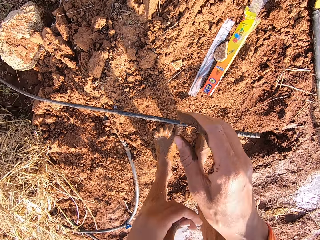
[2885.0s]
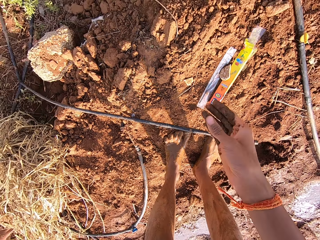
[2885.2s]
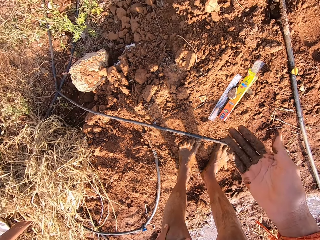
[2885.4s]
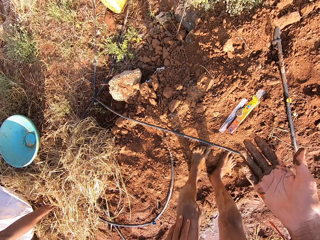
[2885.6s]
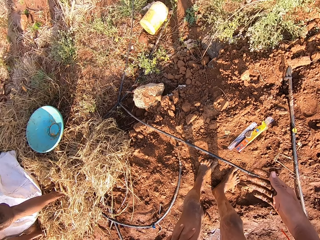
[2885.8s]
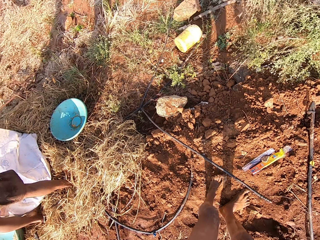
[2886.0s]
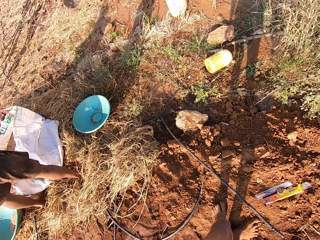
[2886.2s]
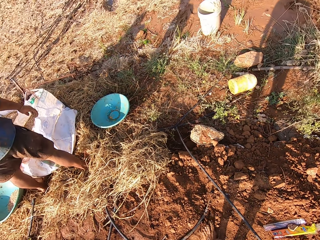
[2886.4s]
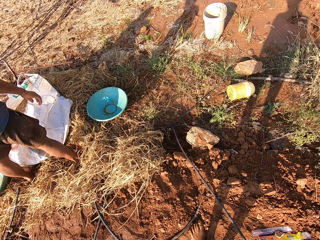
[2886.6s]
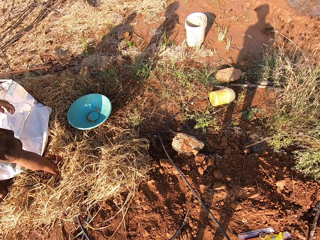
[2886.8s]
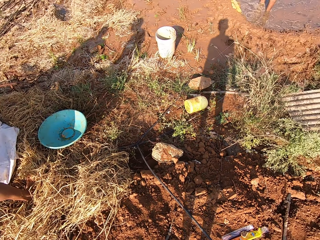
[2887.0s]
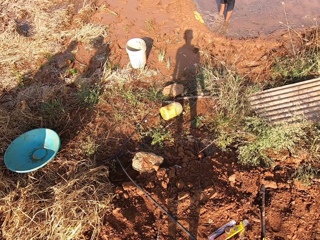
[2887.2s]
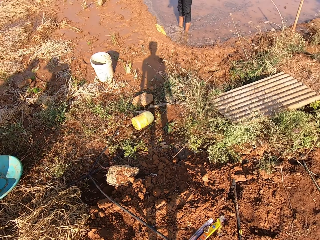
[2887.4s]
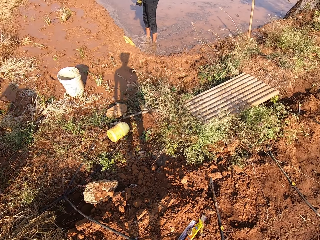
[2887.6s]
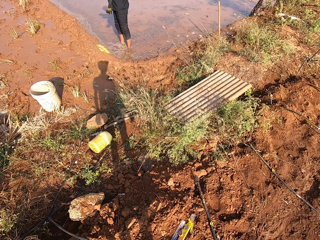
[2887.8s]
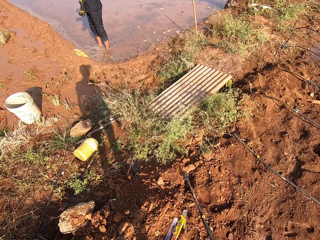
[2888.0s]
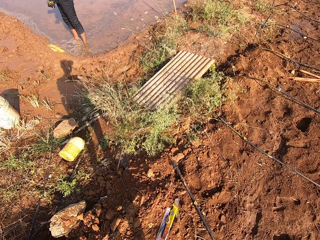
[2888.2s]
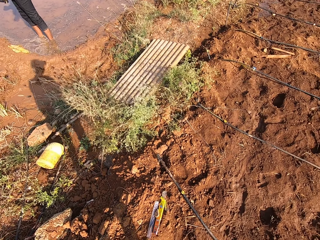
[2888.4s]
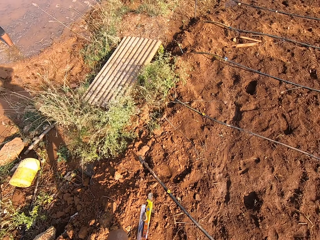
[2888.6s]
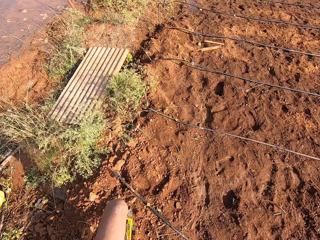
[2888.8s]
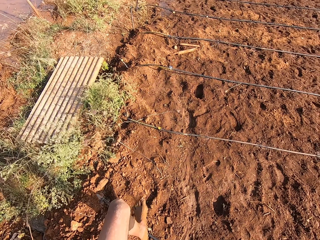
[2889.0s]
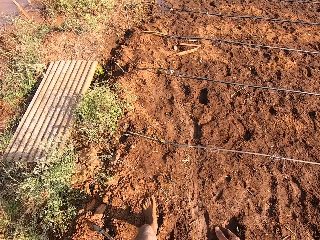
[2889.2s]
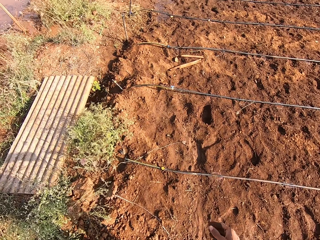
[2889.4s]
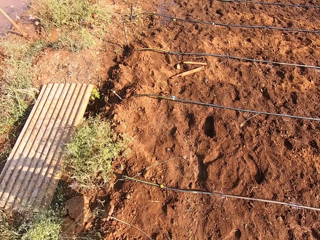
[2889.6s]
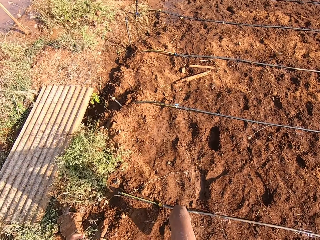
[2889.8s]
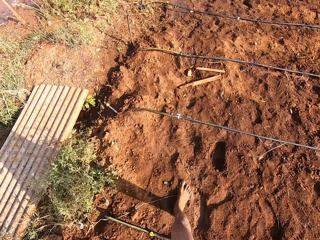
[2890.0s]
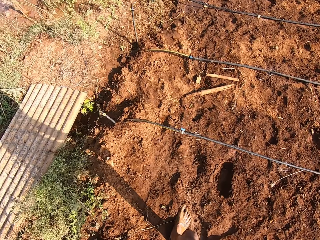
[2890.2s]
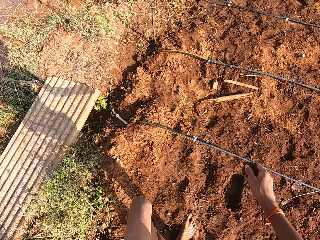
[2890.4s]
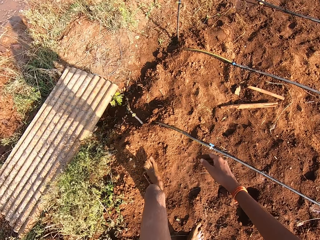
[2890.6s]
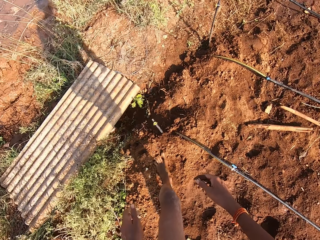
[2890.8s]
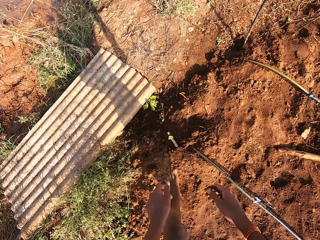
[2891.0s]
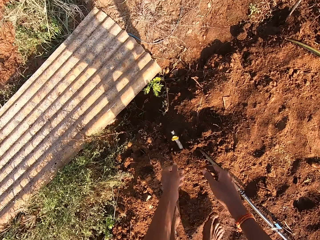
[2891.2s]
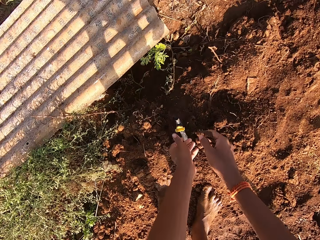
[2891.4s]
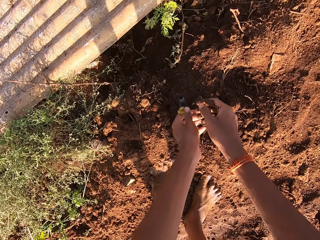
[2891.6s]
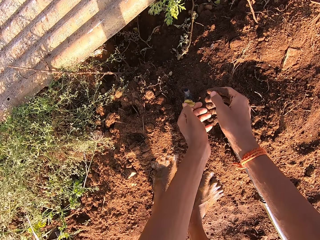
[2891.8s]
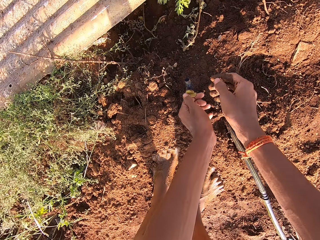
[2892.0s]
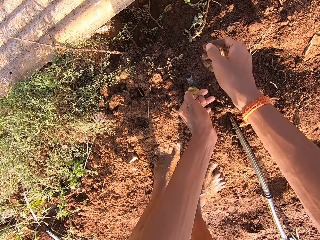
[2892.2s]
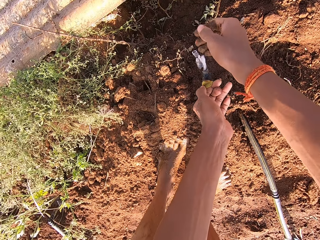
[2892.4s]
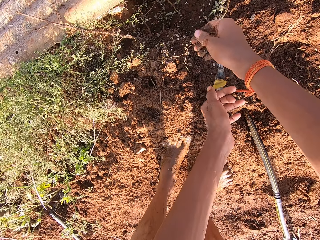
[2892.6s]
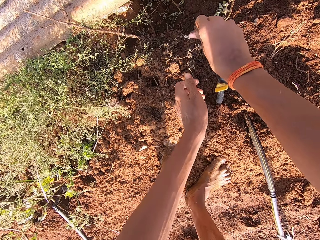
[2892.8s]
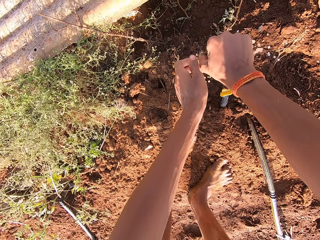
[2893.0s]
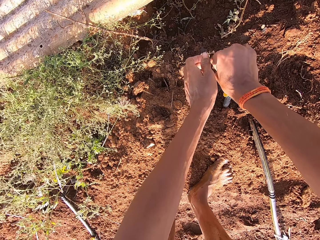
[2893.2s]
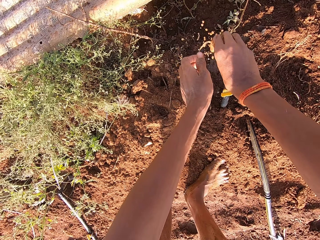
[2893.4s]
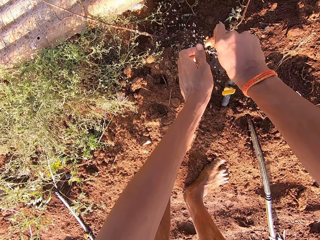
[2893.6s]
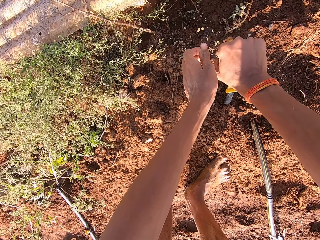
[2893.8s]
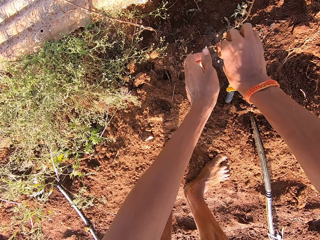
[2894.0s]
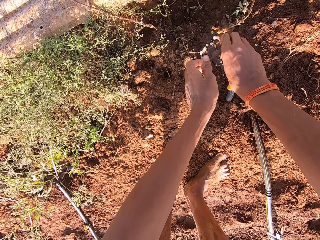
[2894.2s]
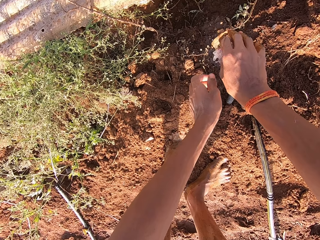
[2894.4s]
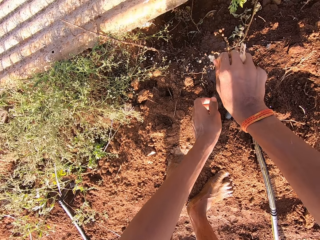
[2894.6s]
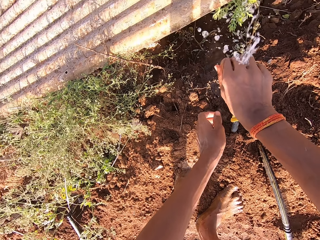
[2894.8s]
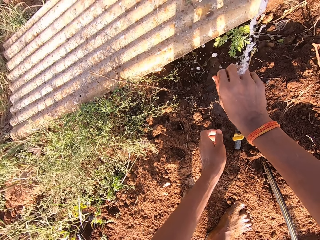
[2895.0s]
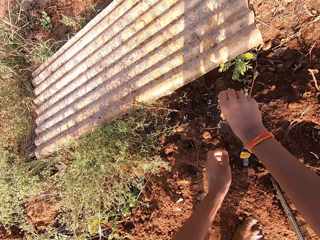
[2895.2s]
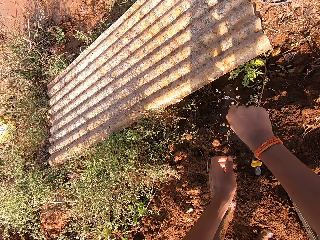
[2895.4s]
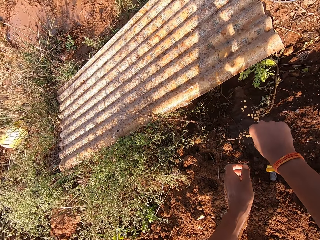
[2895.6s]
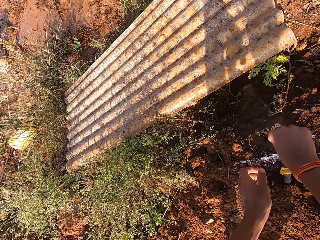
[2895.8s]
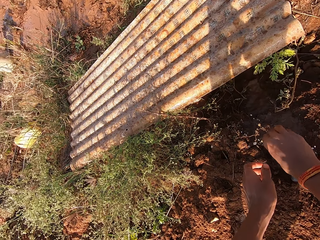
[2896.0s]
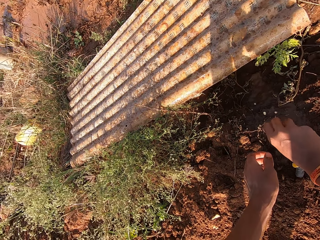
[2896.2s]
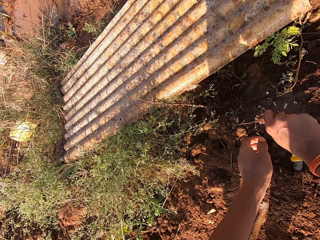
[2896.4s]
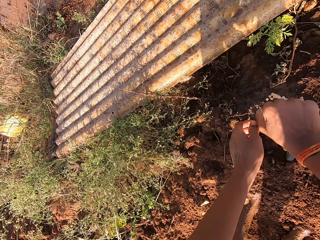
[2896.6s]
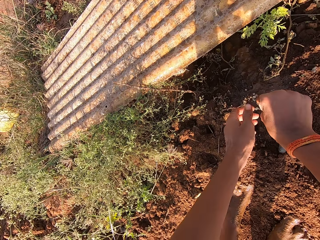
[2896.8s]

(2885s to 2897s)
The camera wearer looks at his hand. He looks around. He walks around. He opens a tap on the ground with his left hand. He rinses his hands with water from the tap.

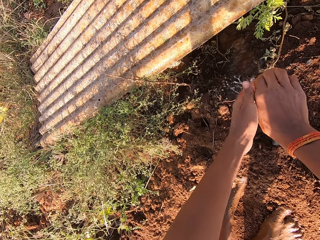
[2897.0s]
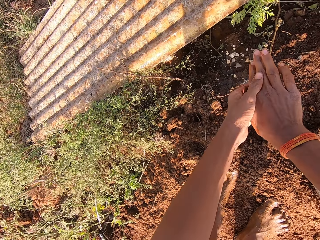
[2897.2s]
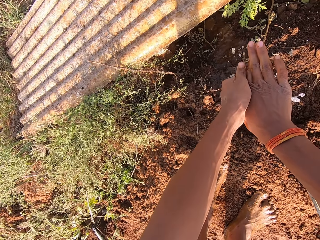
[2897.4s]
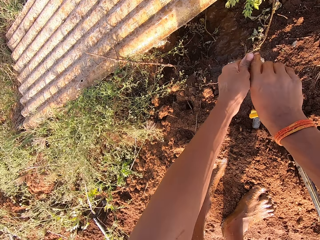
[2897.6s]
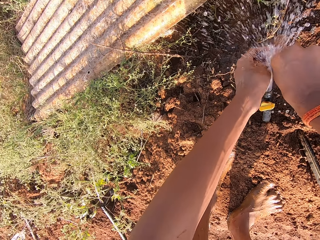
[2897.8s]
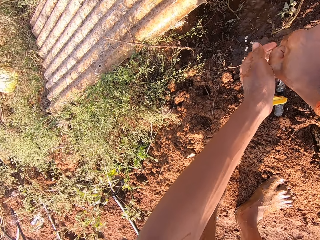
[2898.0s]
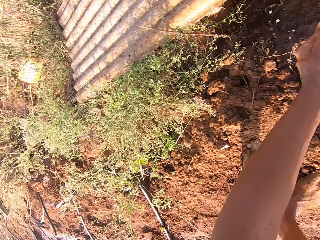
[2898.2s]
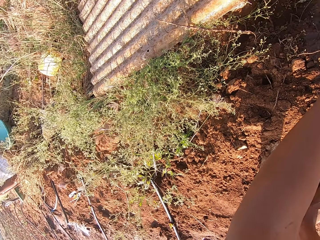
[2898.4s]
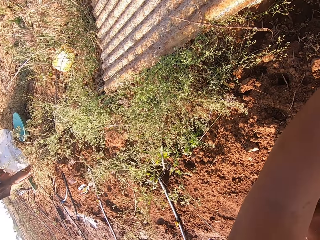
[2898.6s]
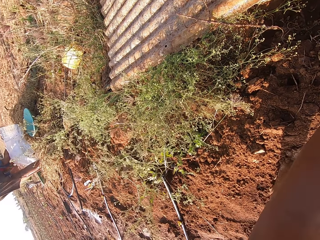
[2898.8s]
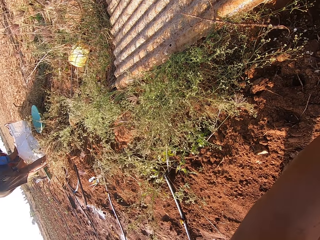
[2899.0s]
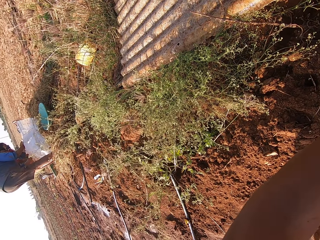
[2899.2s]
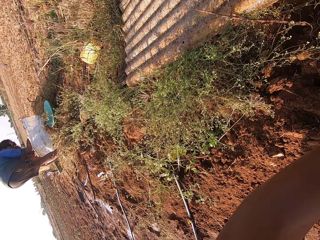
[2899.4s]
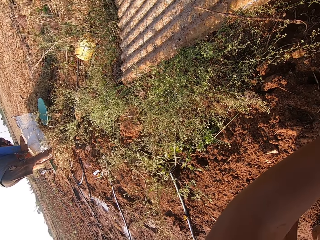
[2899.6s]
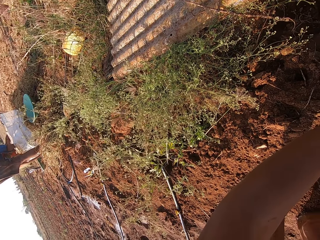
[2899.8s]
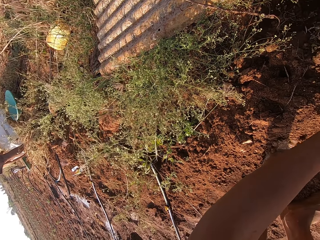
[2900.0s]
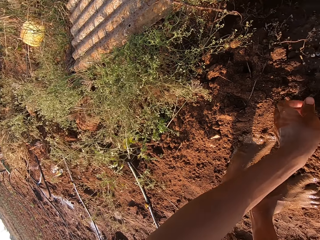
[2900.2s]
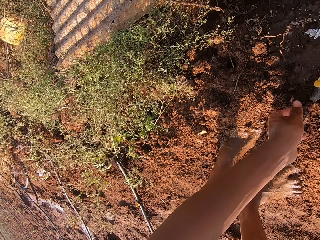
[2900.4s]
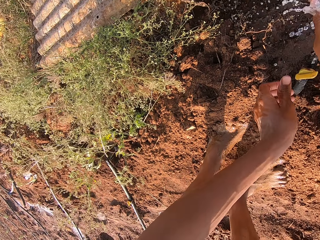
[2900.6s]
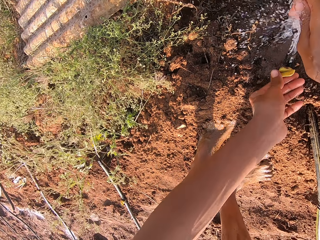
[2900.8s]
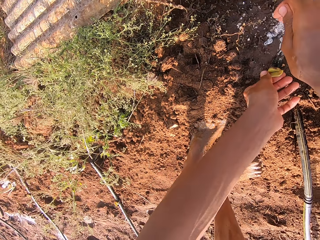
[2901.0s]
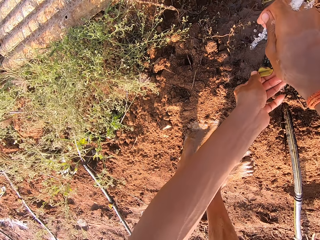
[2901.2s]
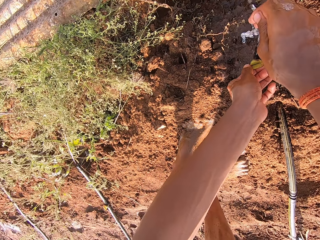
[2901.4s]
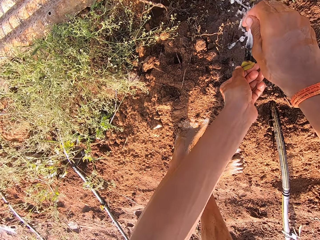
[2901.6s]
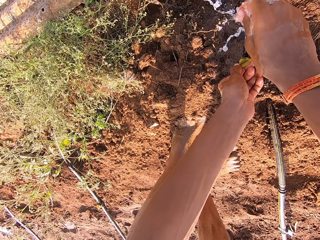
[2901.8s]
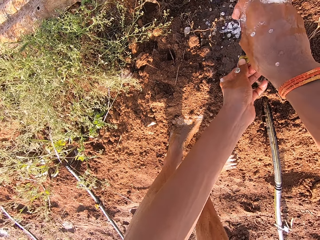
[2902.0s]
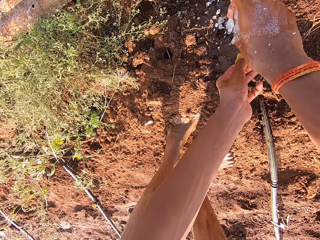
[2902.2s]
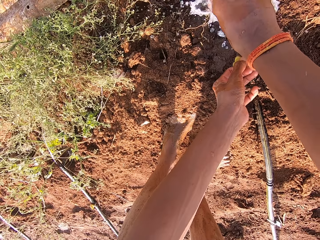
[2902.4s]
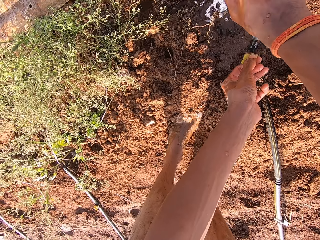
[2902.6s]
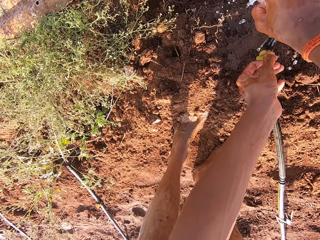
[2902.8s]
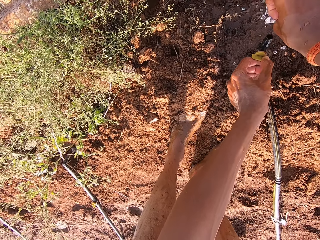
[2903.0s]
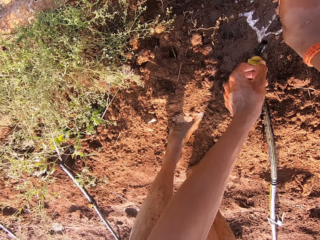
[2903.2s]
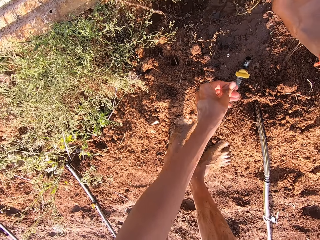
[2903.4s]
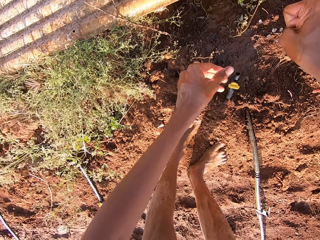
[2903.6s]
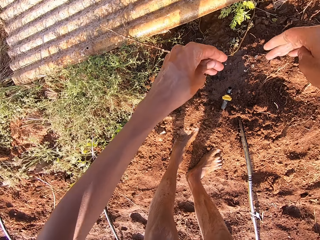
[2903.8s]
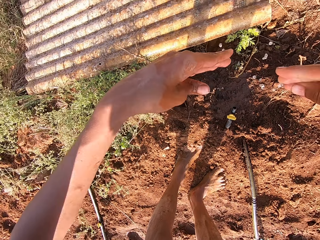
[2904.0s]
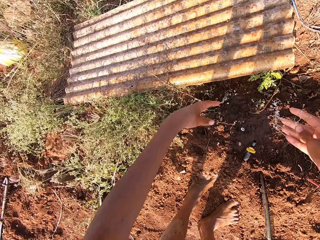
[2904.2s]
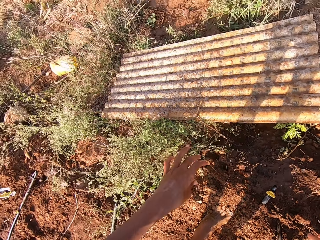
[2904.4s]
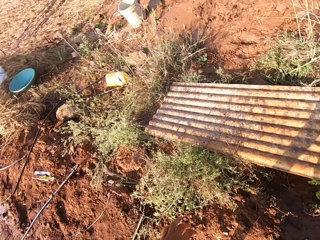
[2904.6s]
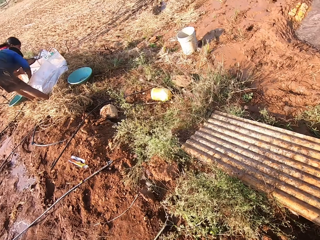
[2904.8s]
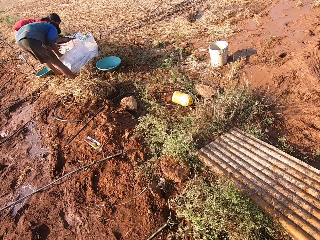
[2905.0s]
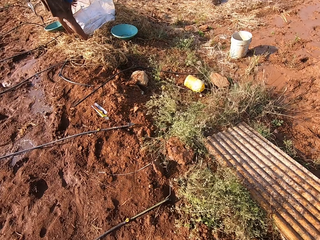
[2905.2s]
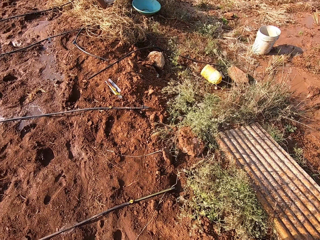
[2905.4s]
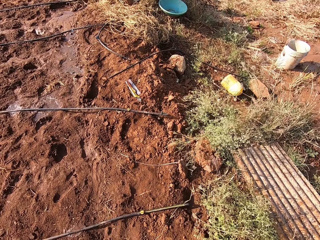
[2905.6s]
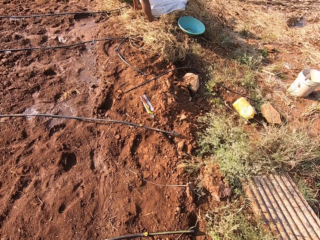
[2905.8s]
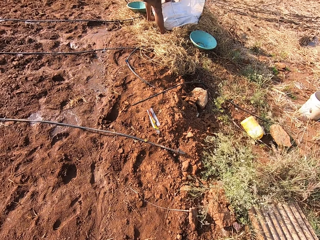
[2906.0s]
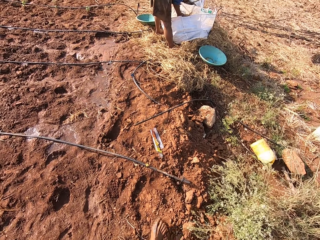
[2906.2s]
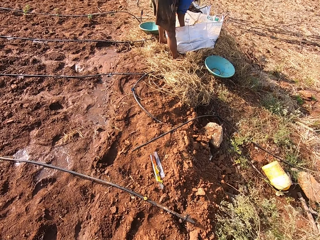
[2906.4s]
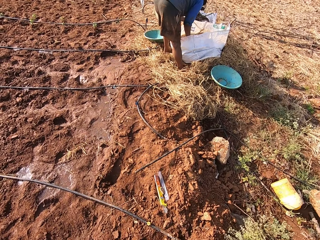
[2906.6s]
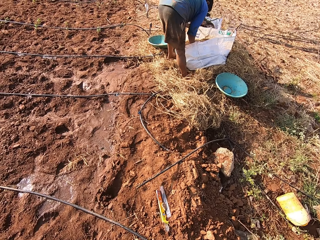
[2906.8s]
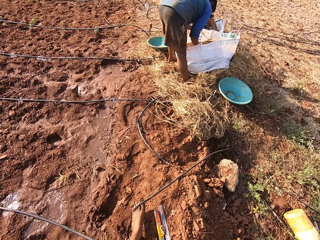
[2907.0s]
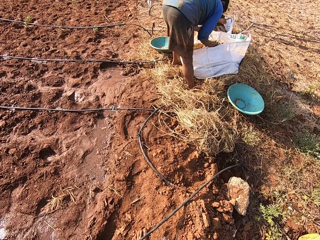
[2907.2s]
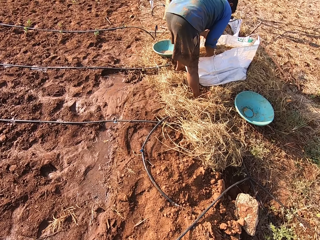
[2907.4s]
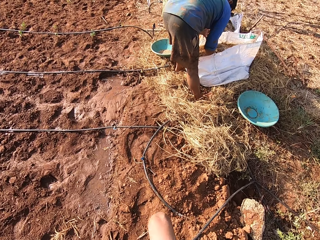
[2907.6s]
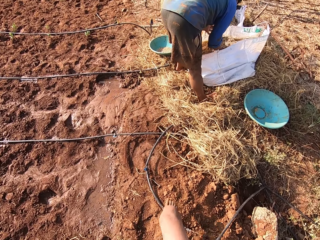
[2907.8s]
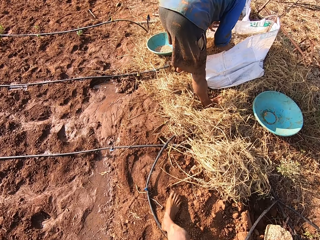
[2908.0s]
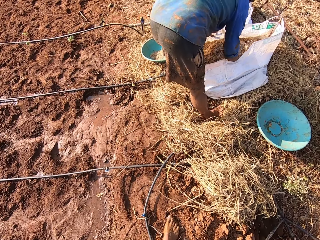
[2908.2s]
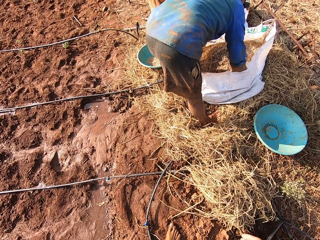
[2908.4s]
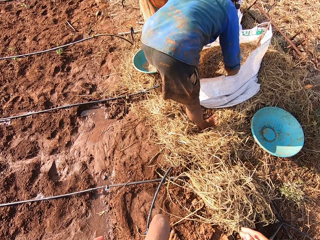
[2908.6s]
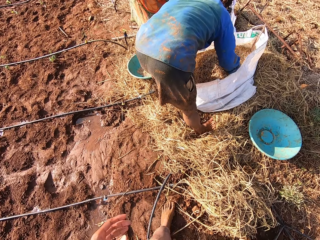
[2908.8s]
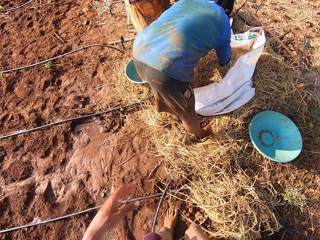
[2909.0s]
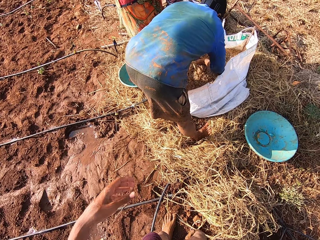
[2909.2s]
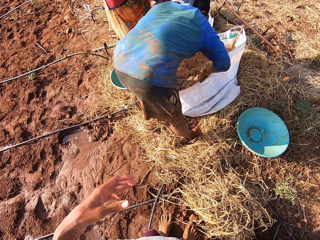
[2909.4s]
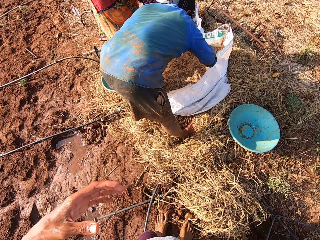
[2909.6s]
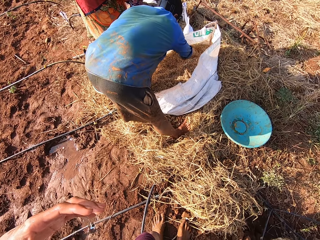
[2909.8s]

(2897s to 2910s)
The camera wearer closes the tap on the ground with his left hand. He shakes his hands and looks around. He converses with a man. He walks around. The man moves millet in the sack with his right hand.
